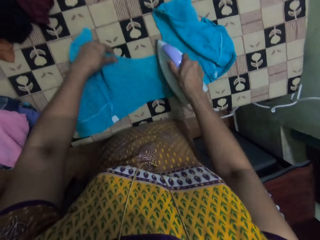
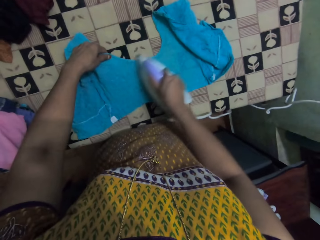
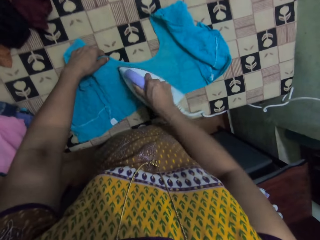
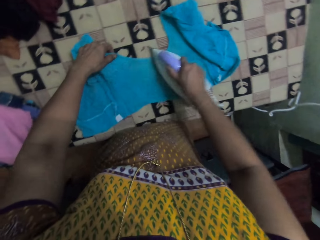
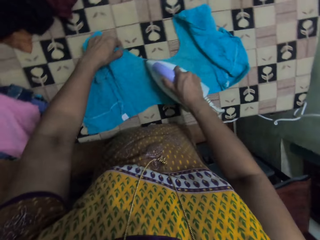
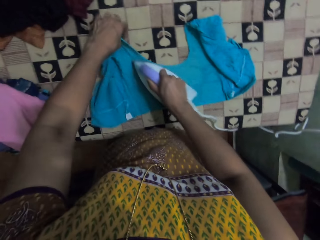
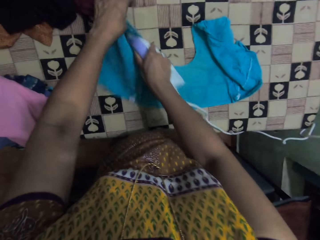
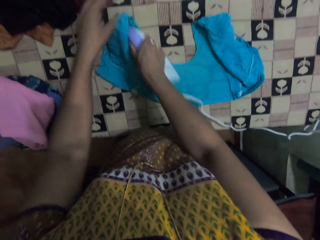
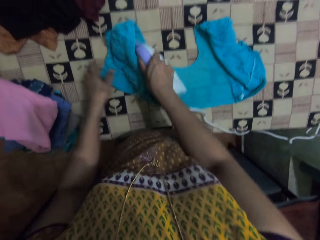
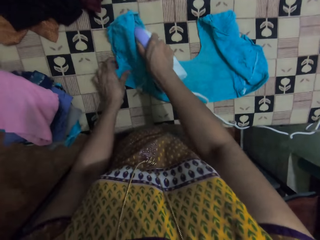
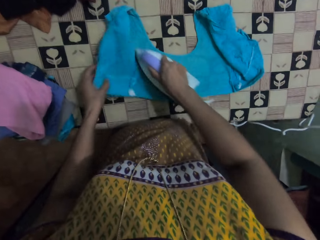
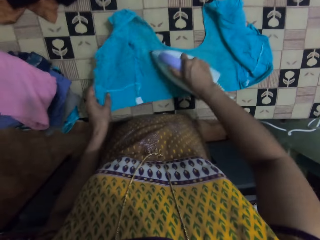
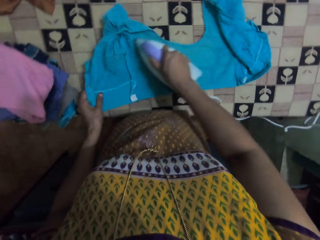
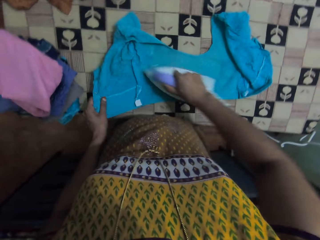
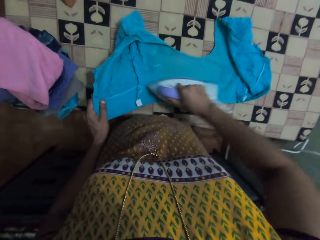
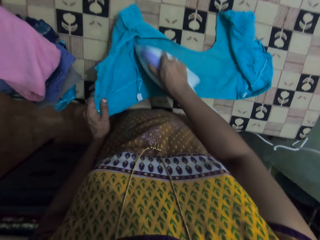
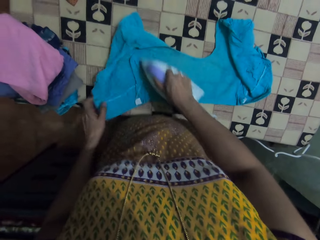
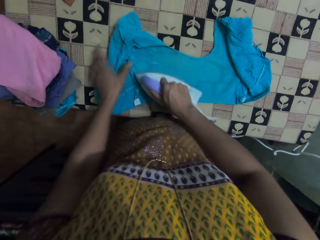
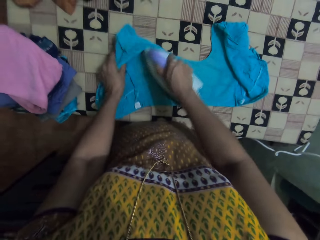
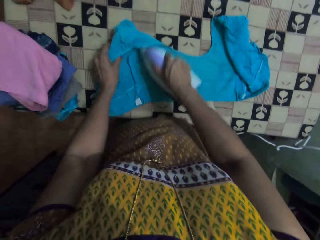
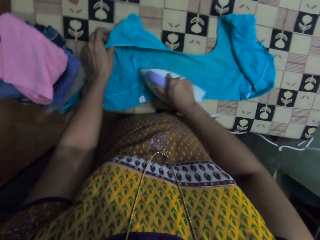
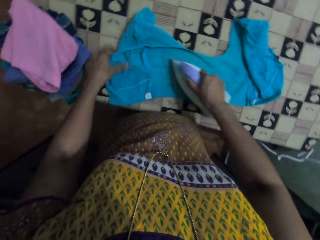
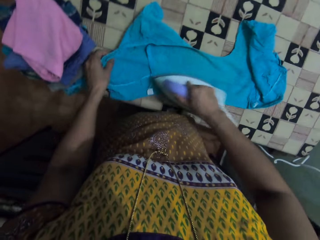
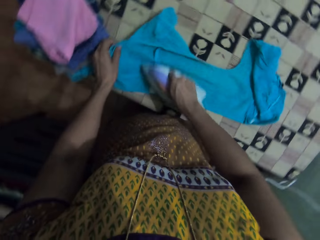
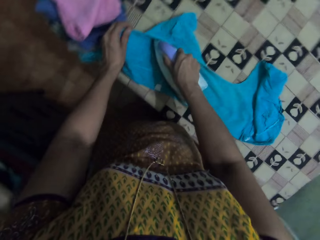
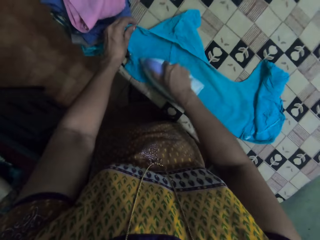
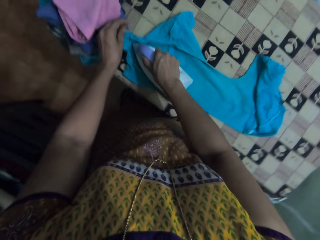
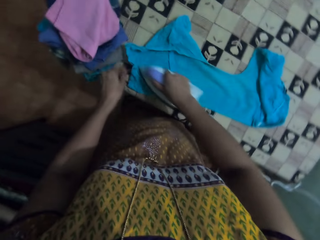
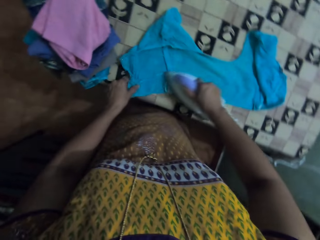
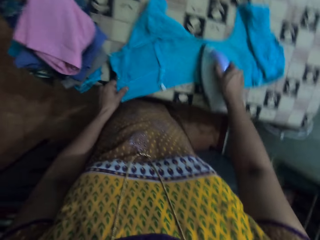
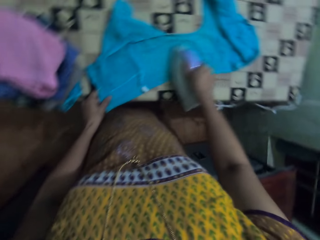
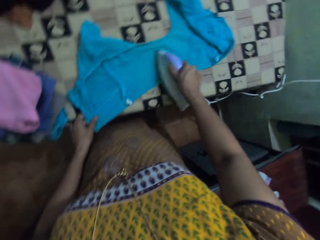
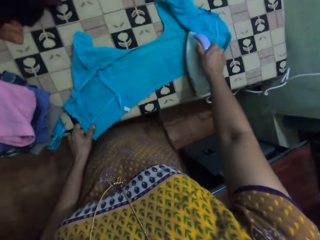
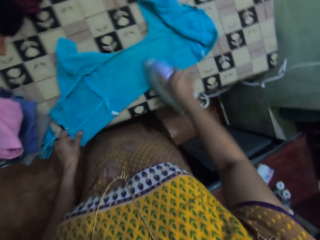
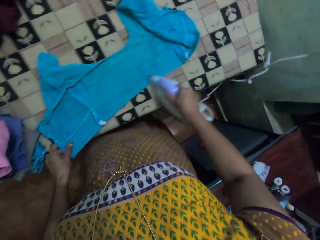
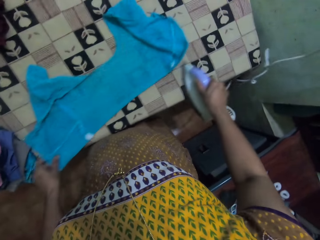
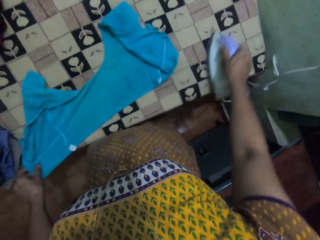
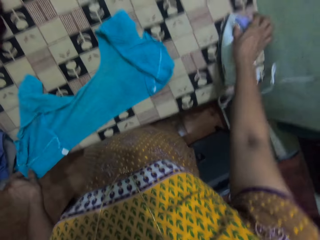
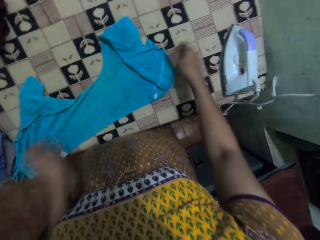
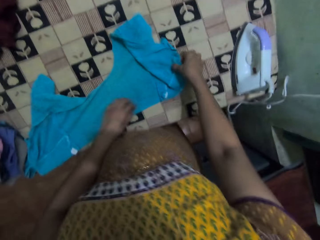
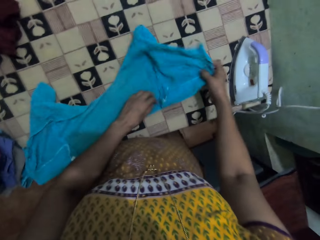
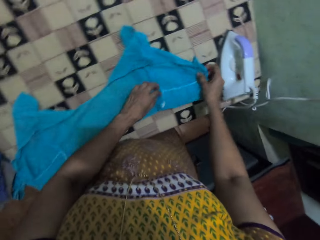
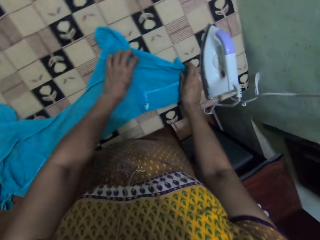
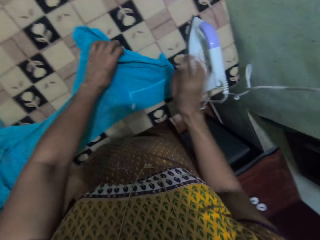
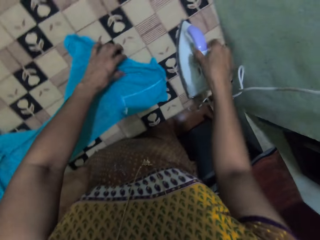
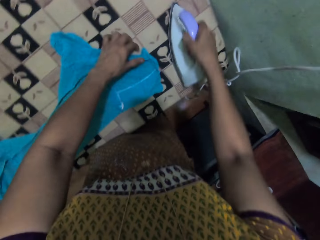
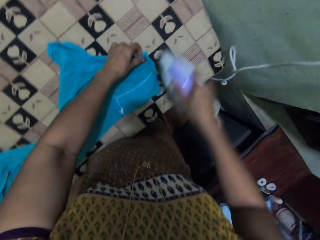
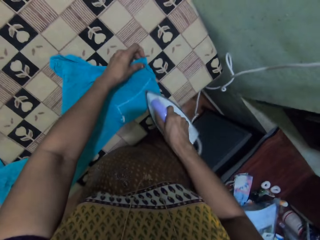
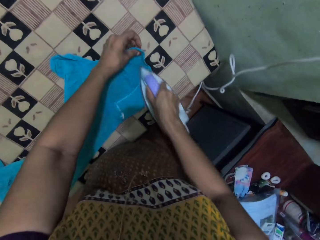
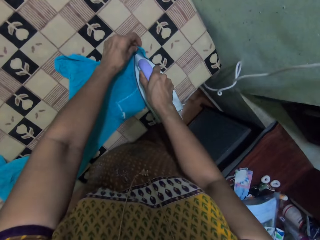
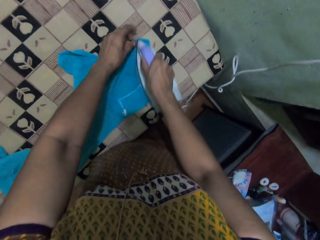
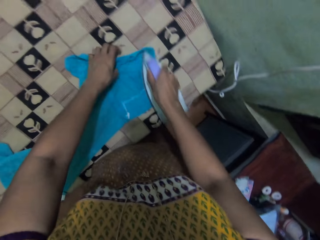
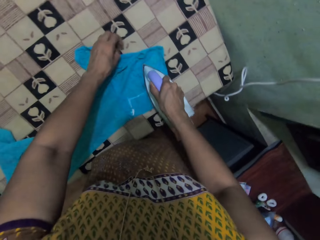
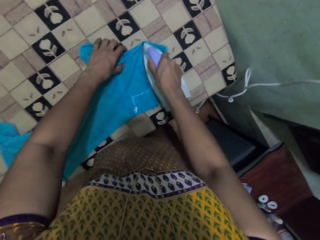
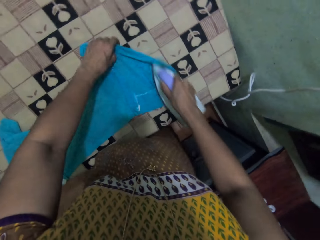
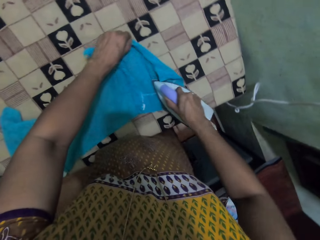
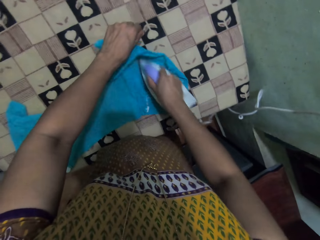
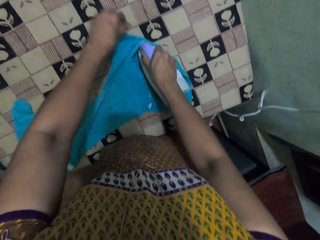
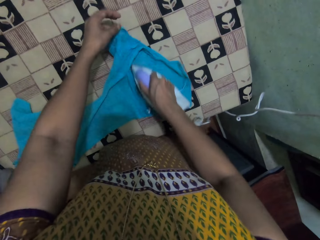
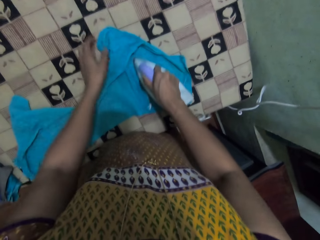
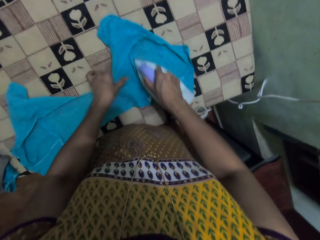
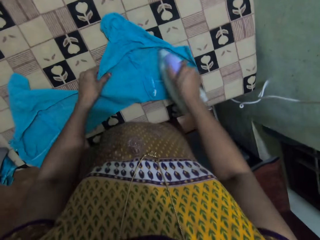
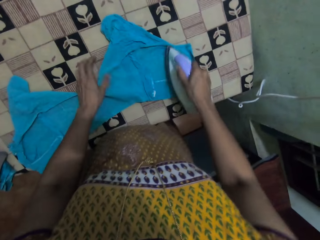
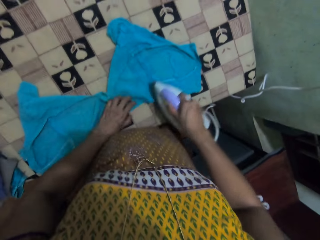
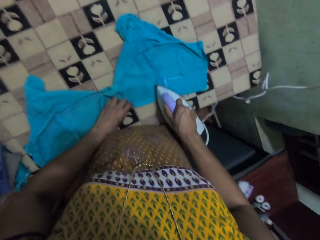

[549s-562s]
The camera wearer holds a blouse. They hold the blouse repeatedly. They hold the cloth with the left hand. They put the iron cloth on the ironing table. They move the top. They pick up the iron. They hold the iron cloth. They iron the top.

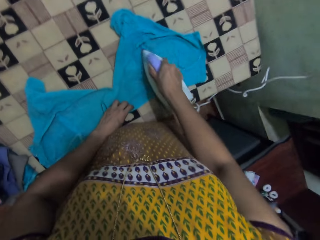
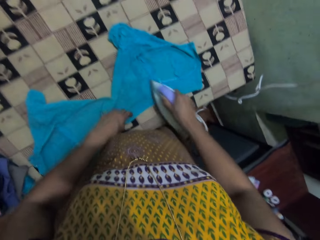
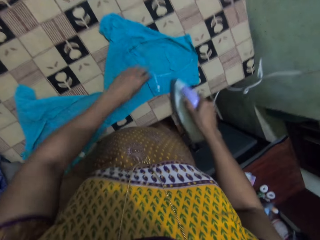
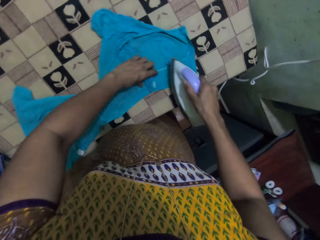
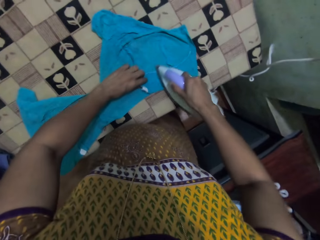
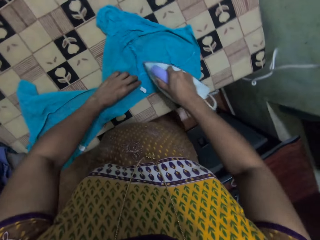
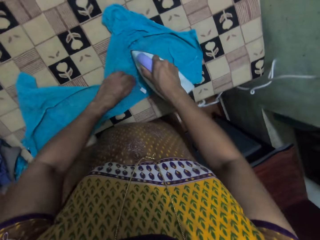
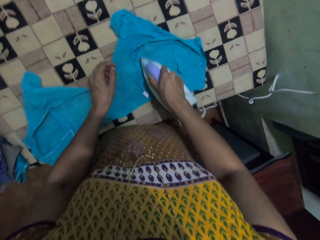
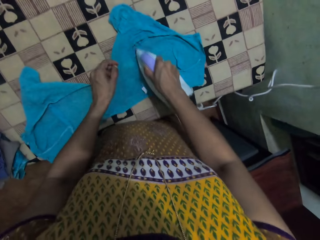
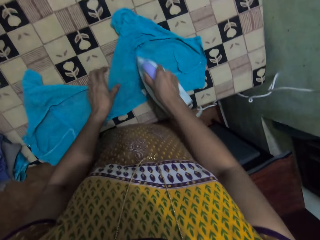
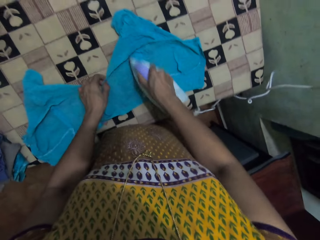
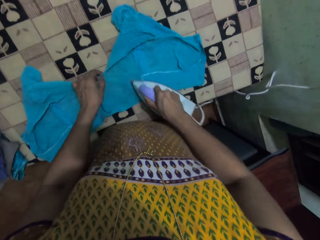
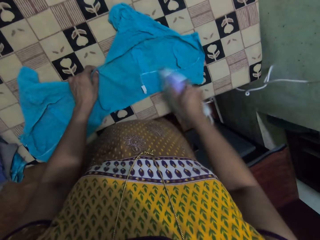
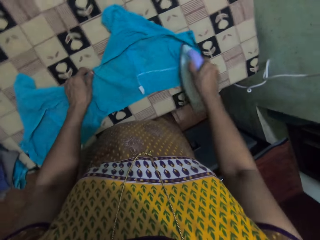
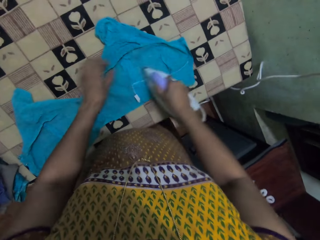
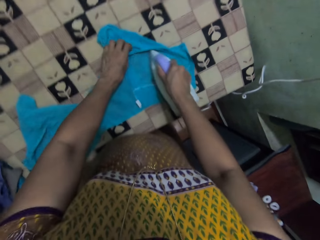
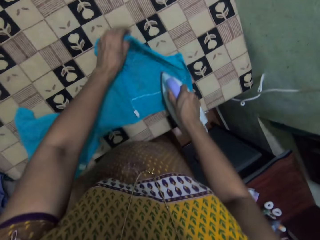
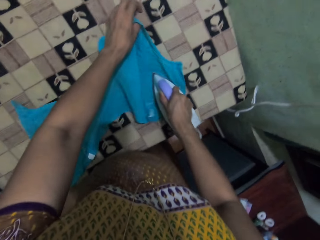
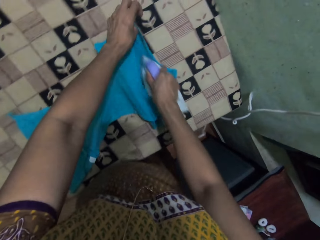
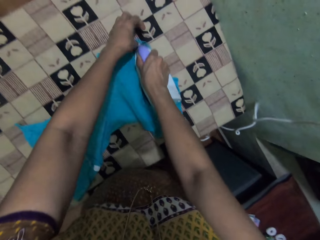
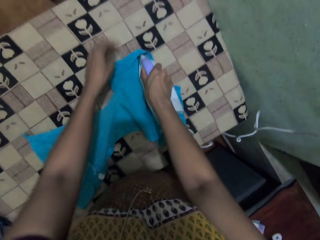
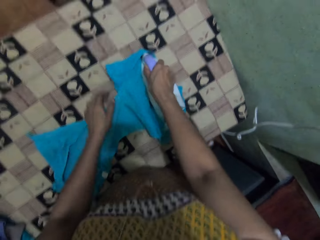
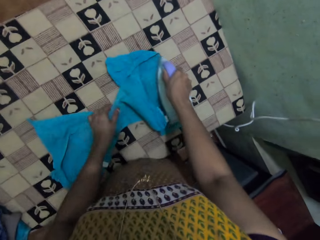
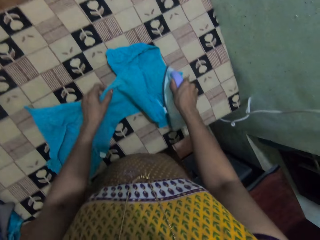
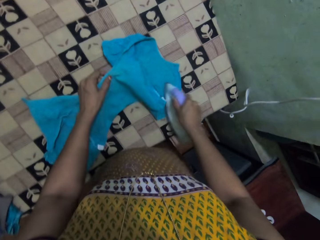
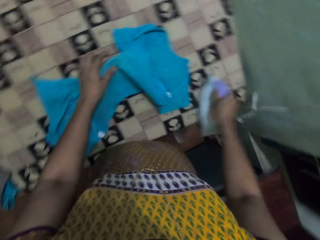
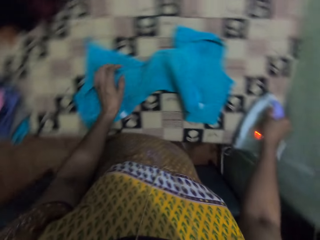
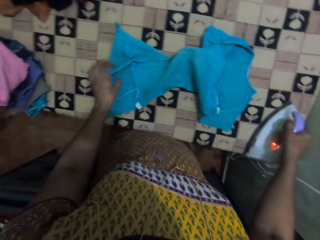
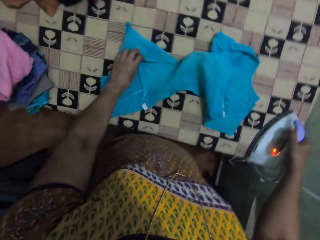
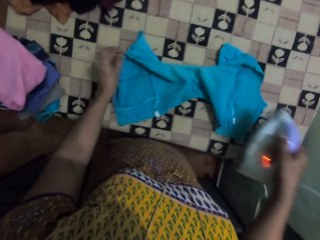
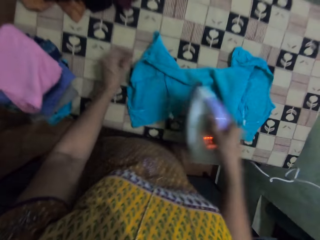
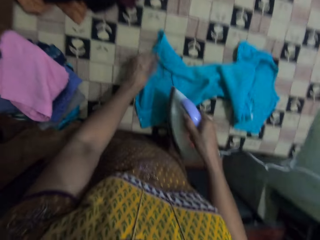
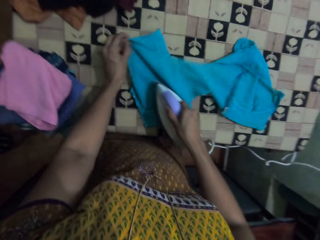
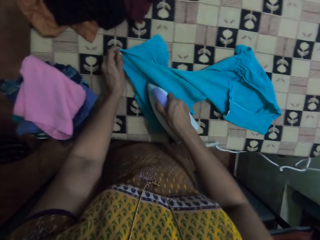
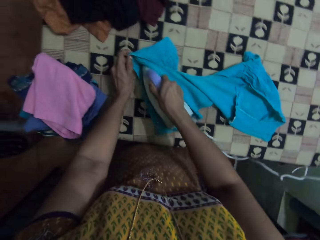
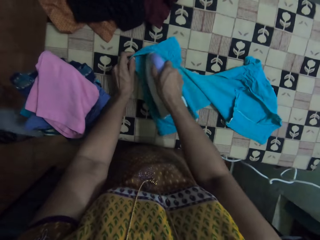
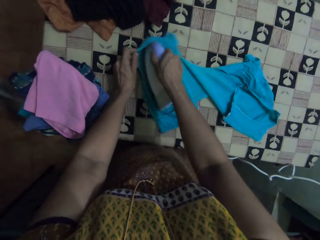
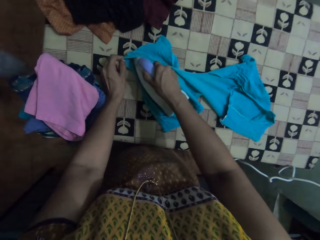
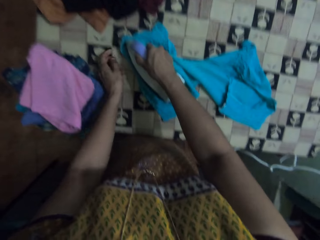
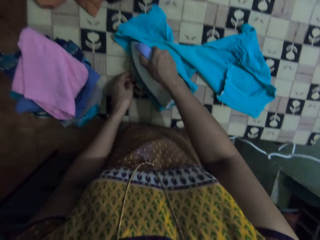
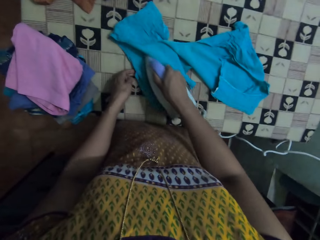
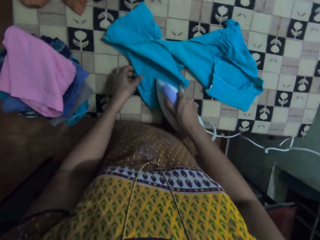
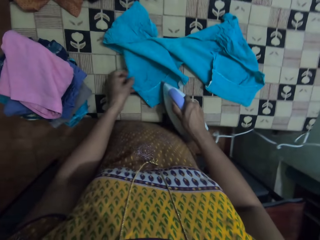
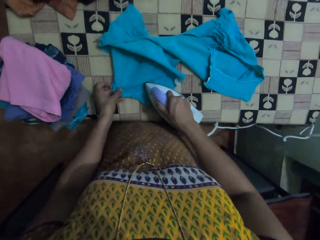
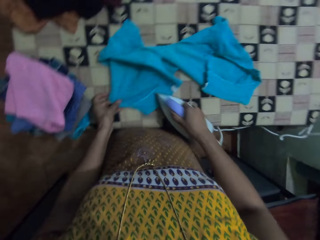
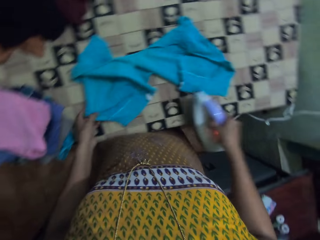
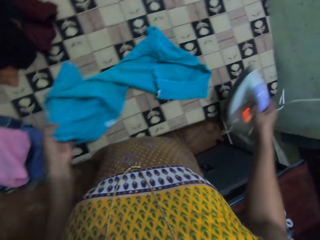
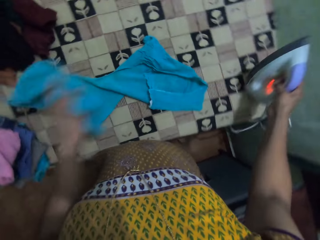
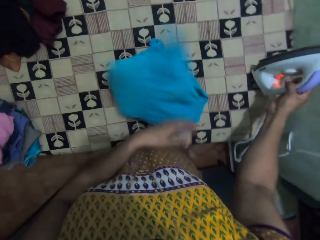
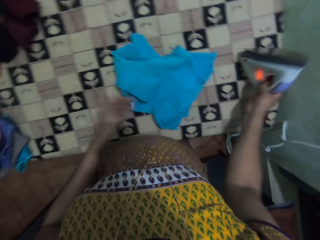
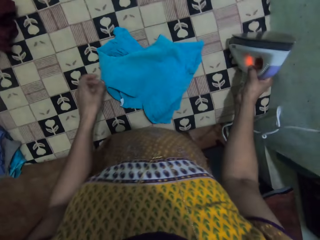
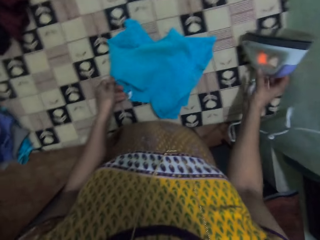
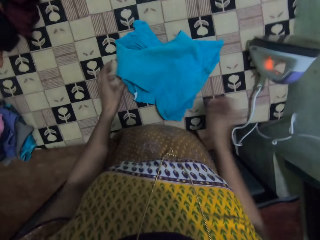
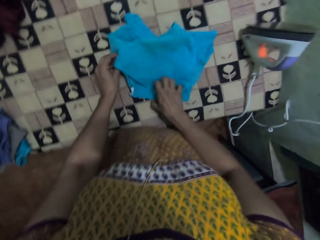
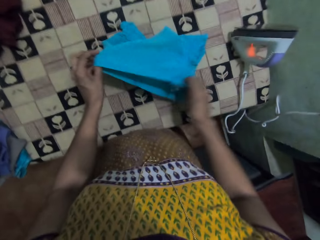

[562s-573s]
The camera wearer irons the cloth. They put the iron on the table. They iron the top. They put the iron cloth on the ironing table.
